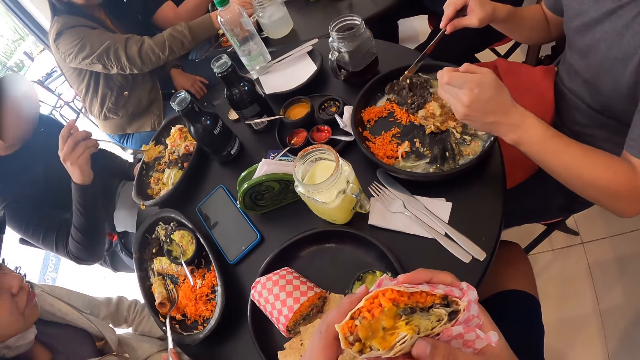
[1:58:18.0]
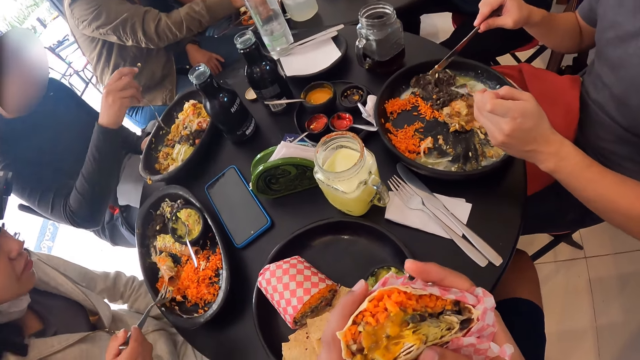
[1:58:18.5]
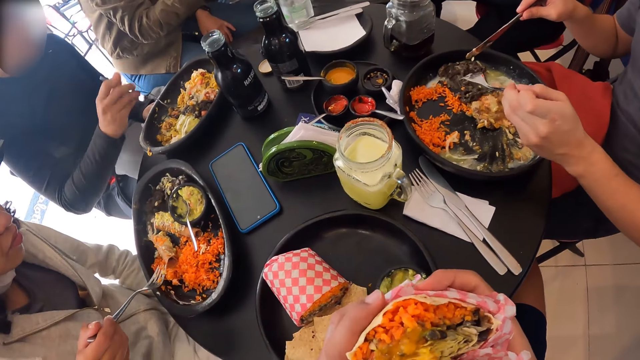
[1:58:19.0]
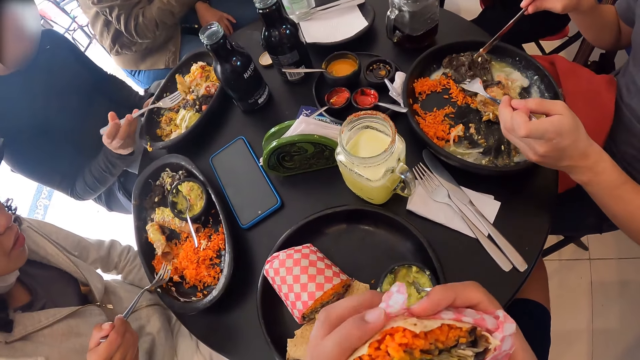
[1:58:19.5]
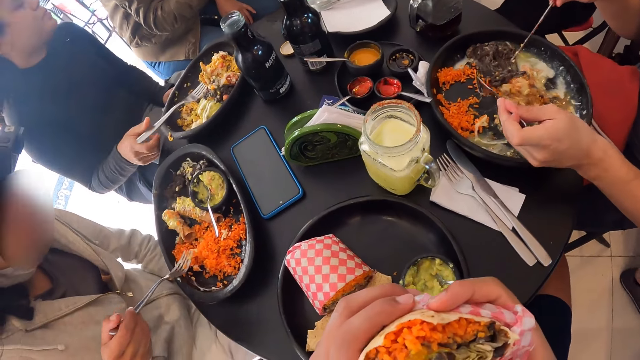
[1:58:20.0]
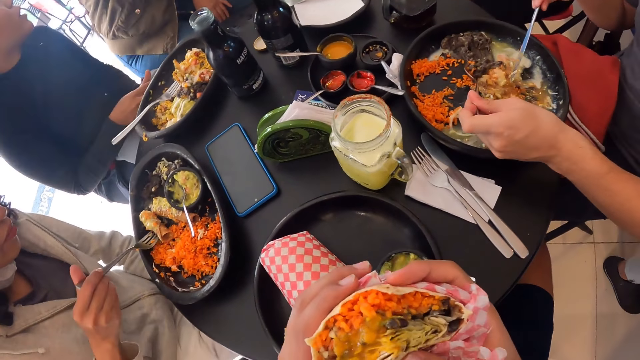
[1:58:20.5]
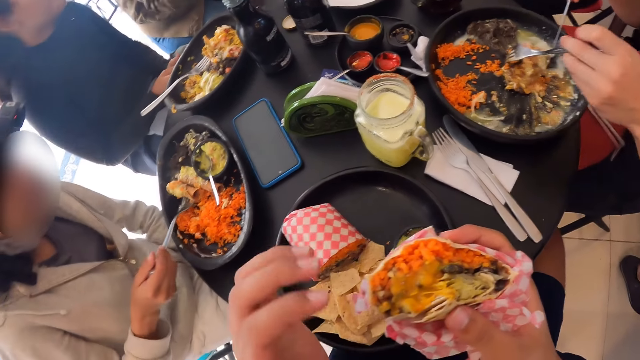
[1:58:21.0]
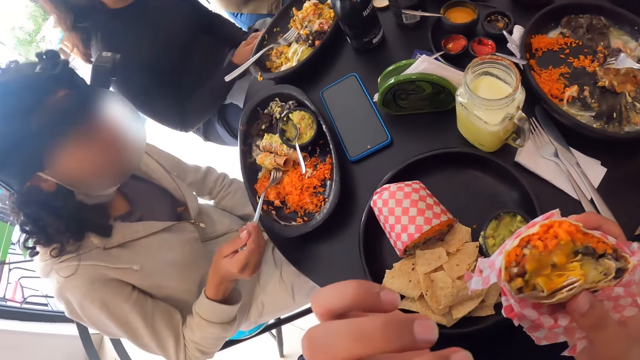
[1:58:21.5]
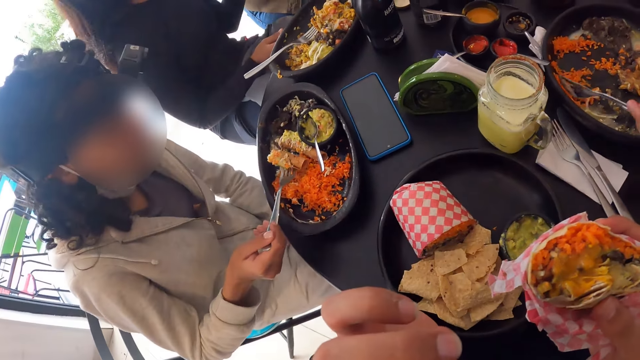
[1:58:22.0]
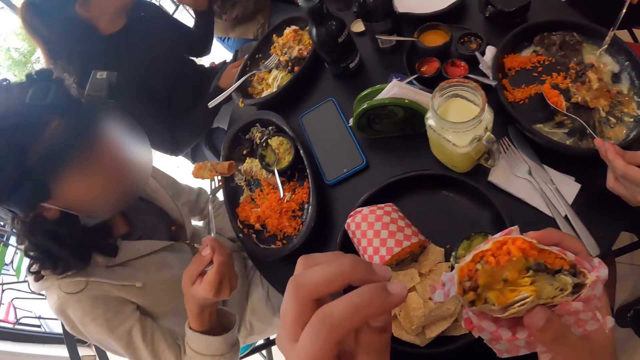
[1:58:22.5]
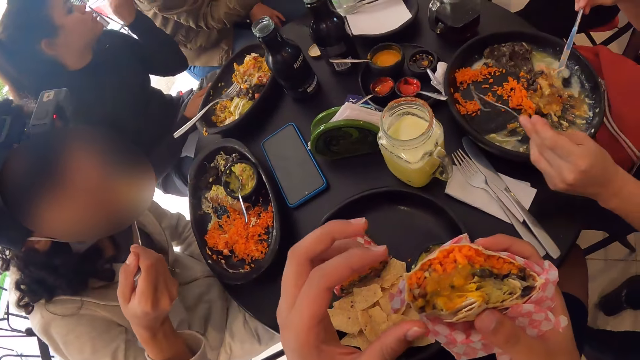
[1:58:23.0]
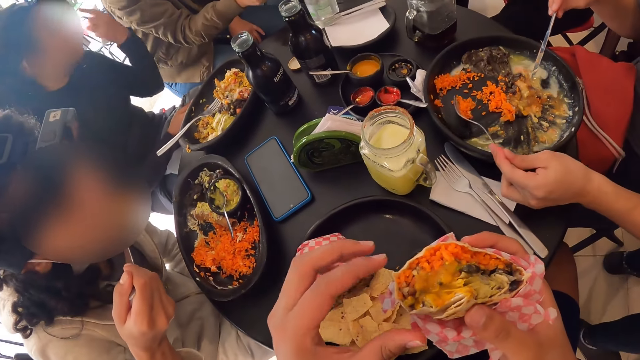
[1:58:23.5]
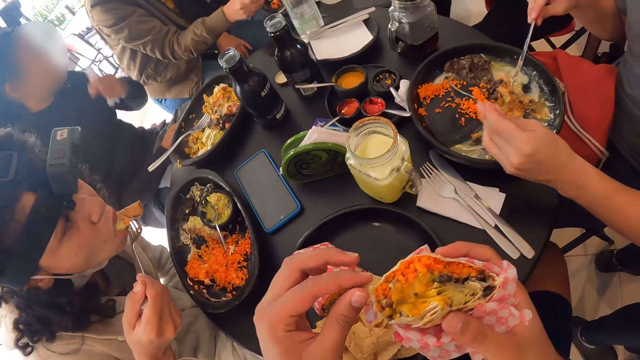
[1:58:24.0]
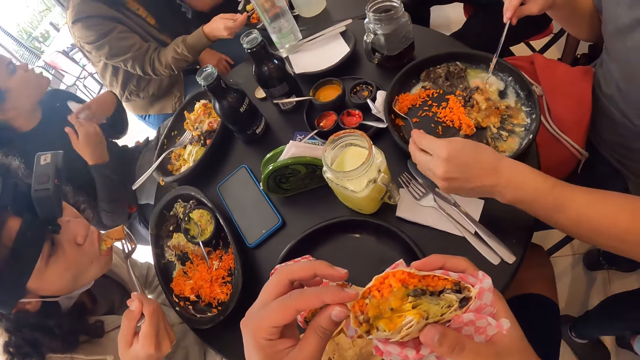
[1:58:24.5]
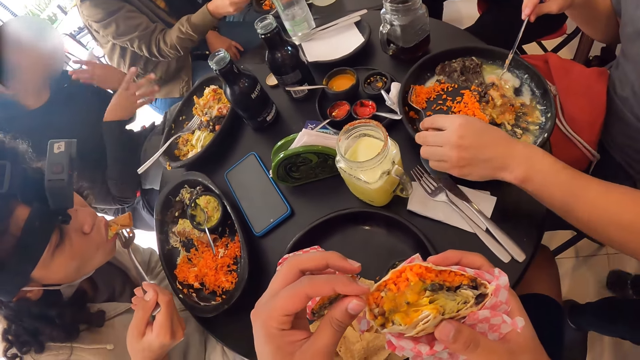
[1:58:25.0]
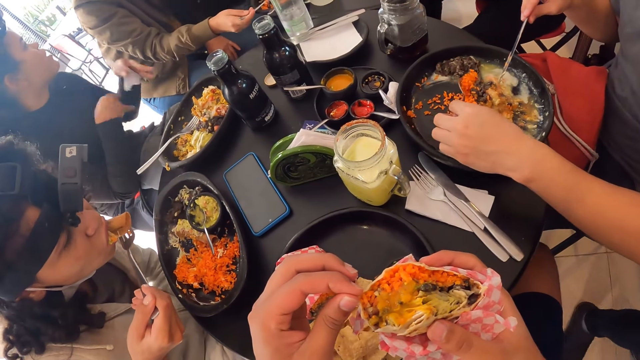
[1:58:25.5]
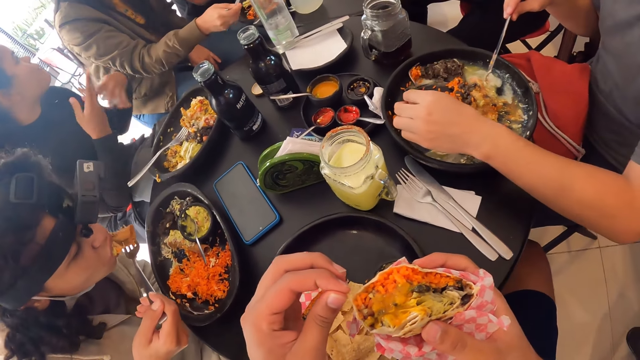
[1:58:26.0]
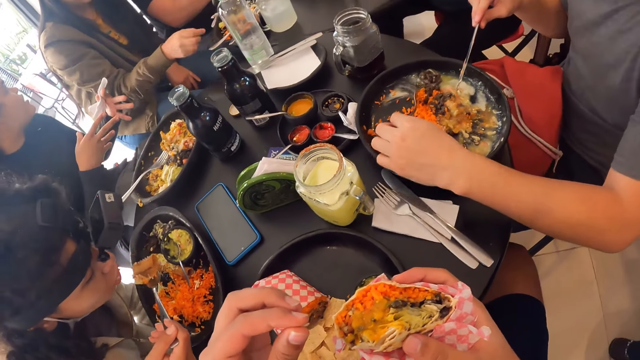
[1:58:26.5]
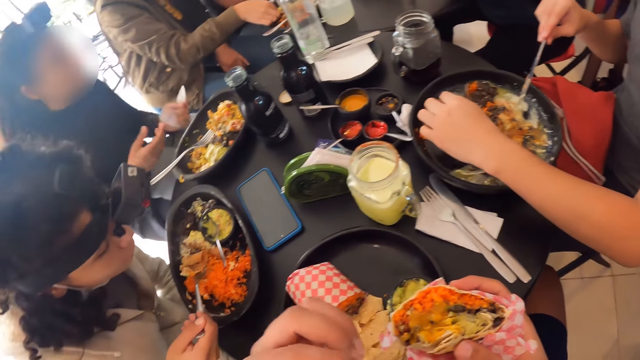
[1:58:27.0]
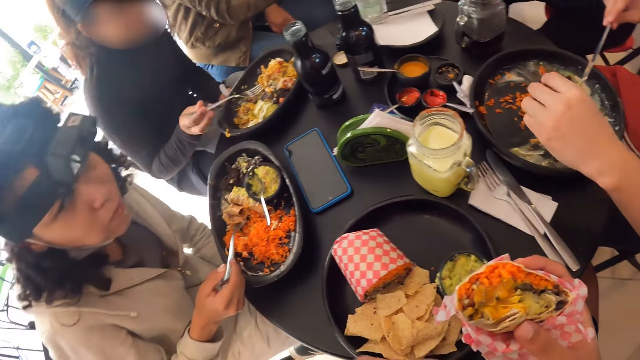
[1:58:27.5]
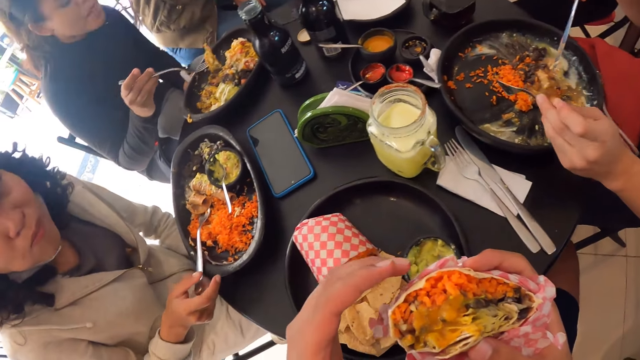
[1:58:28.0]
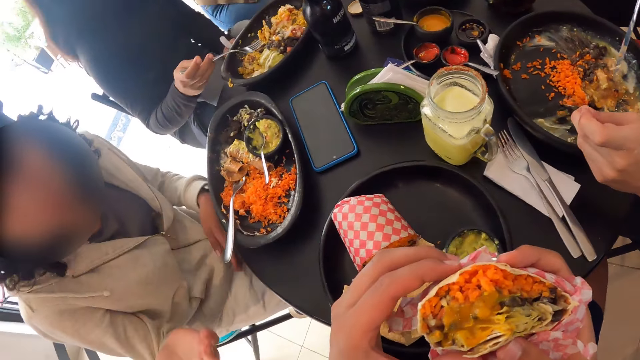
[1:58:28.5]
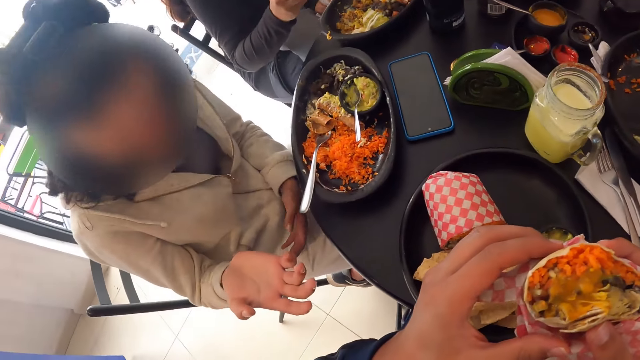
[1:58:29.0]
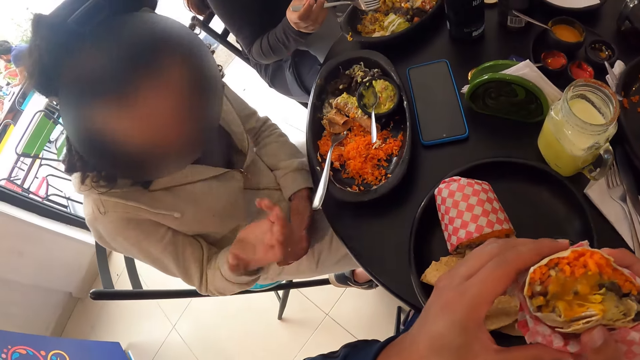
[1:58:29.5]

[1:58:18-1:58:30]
The camera wearer looks at the cheese. A woman drops the fork in her right hand into the plate on the table. Another woman takes beef from the plate on the table with the fork in her right hand. The camera wearer looks around. The other woman puts the beef into her mouth with the fork in her right hand. The first woman picks up the fork from the plate with her right hand. The other woman drops the fork into the plate on the table with her right hand.

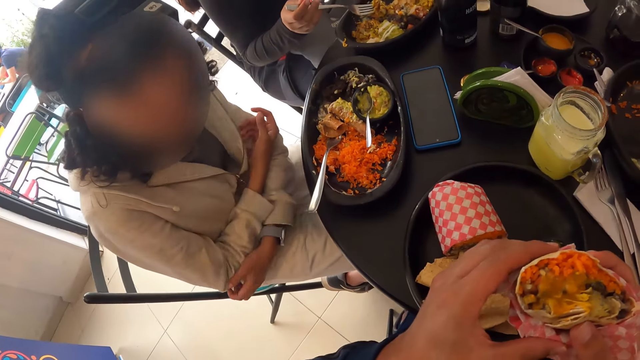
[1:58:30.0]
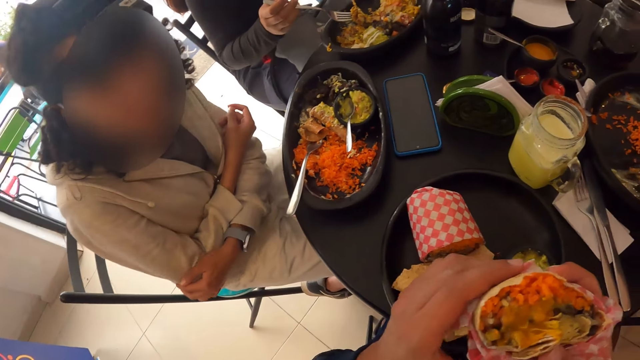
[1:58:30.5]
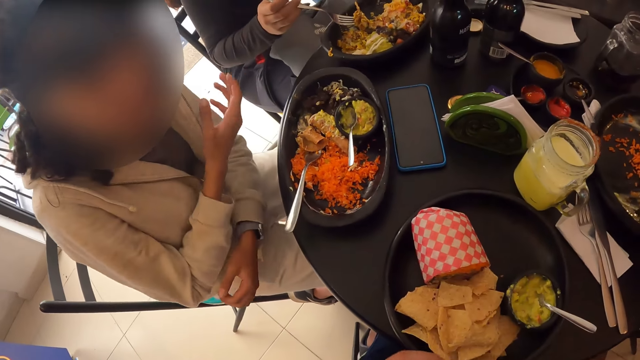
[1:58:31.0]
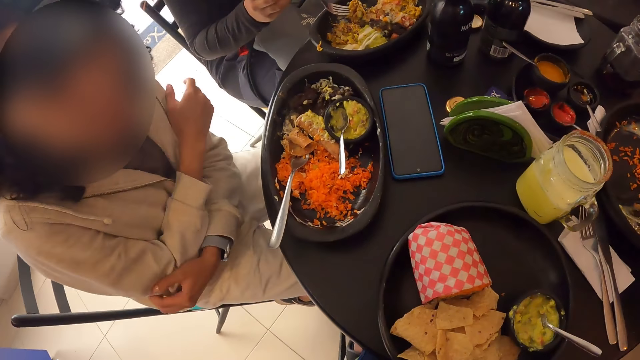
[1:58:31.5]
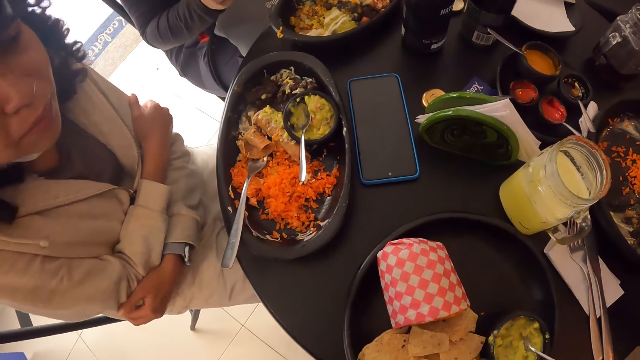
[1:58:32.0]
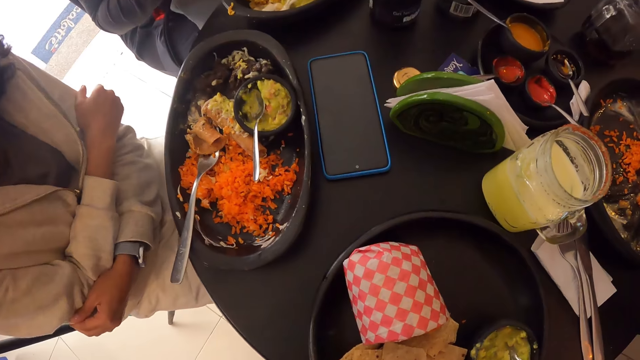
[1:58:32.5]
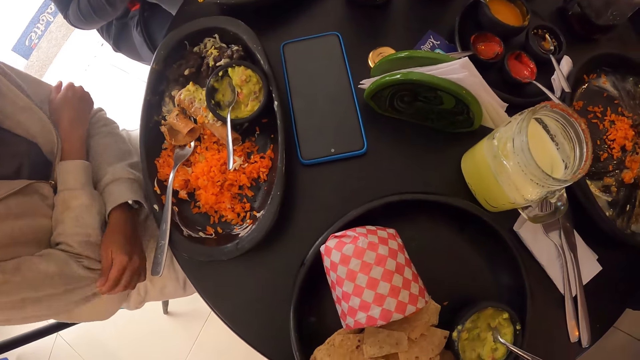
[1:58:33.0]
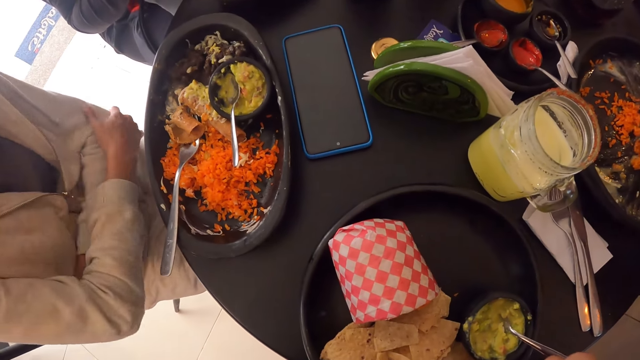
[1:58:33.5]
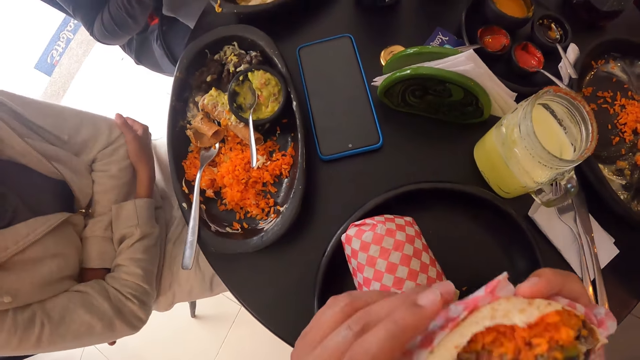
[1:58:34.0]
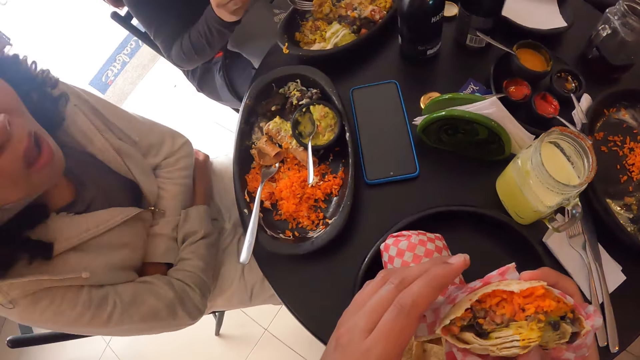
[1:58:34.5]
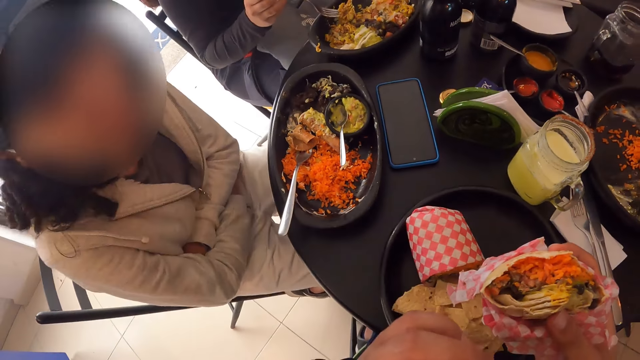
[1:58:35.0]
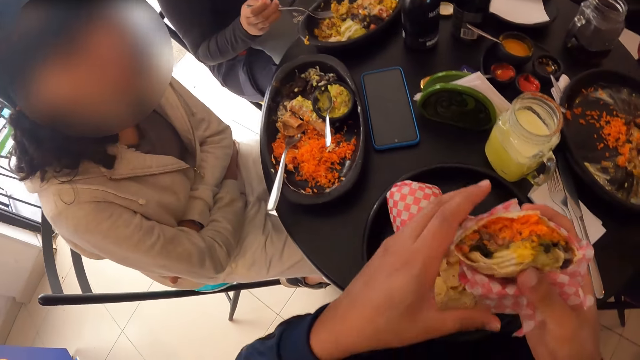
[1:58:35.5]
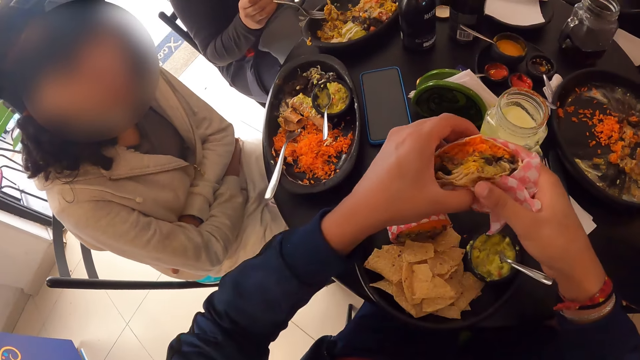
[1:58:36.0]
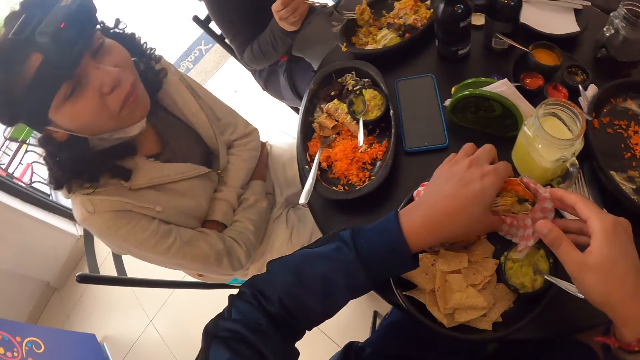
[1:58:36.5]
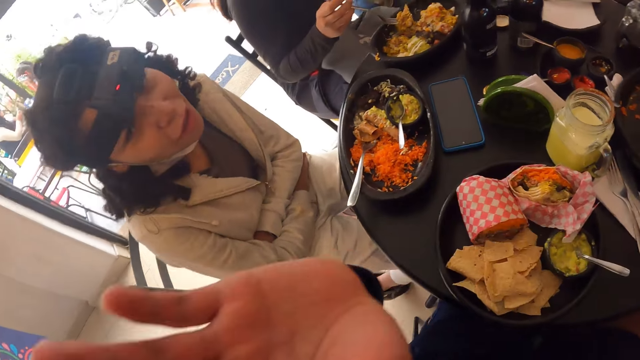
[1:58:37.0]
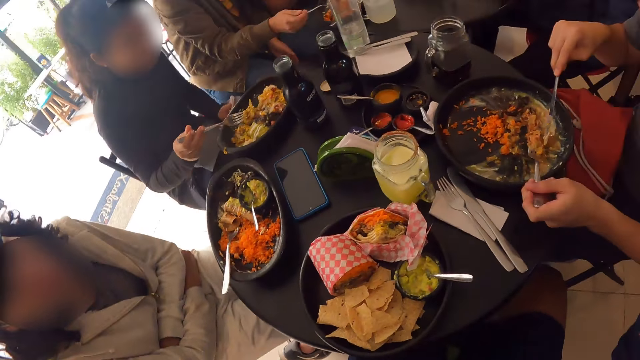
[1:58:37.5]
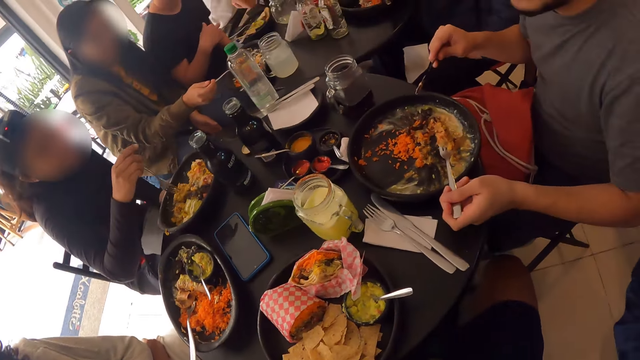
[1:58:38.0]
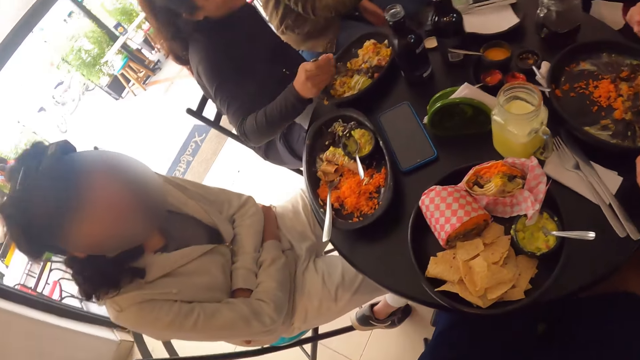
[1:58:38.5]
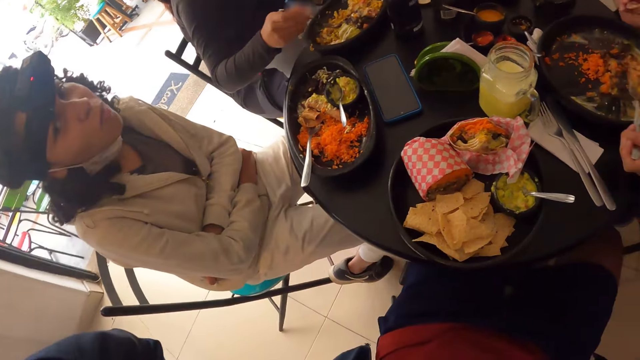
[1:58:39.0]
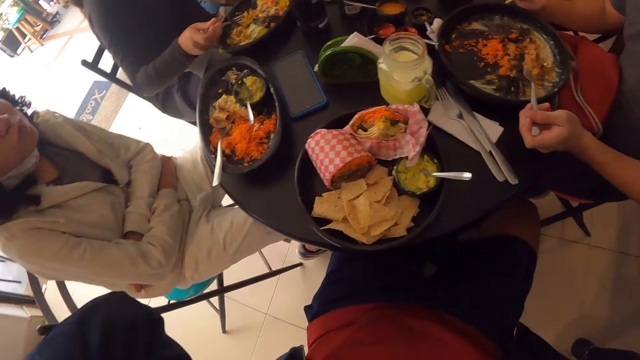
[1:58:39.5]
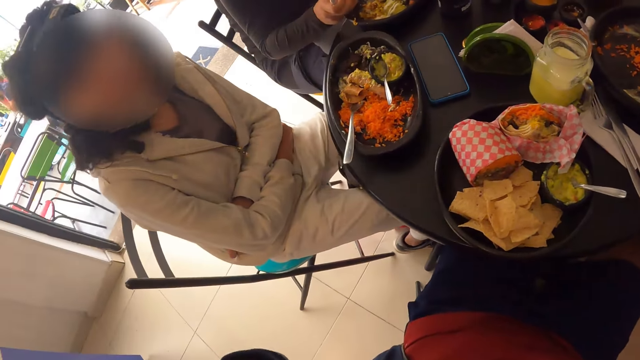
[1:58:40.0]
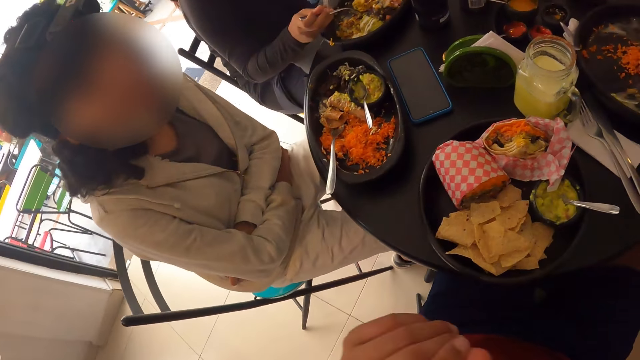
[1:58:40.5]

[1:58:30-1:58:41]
The camera wearer eats the cheese. He looks at the cheese. He drops the salad wrap into the plate on the table with his left hand. He looks around.
